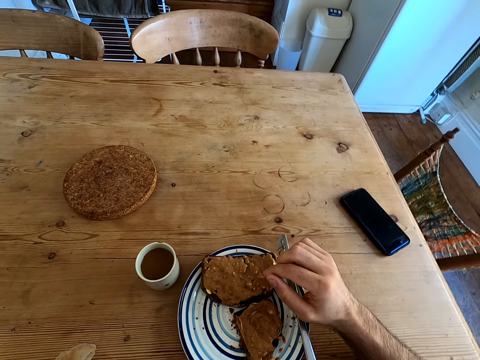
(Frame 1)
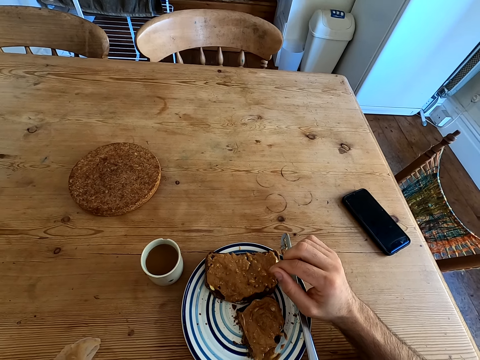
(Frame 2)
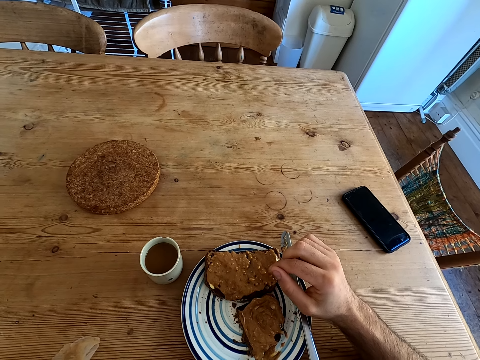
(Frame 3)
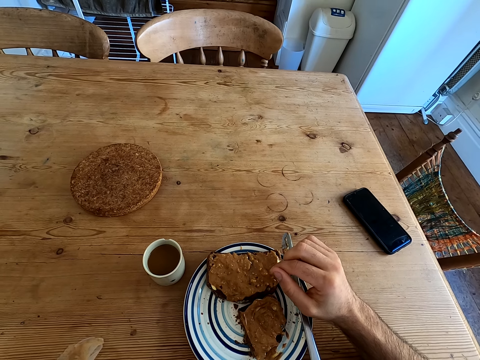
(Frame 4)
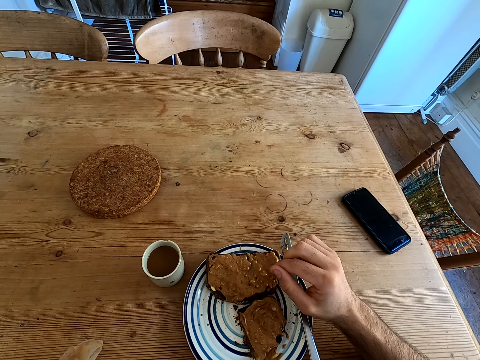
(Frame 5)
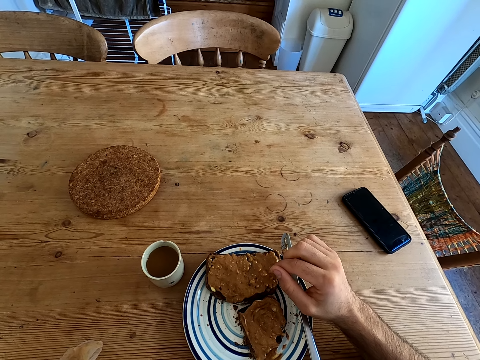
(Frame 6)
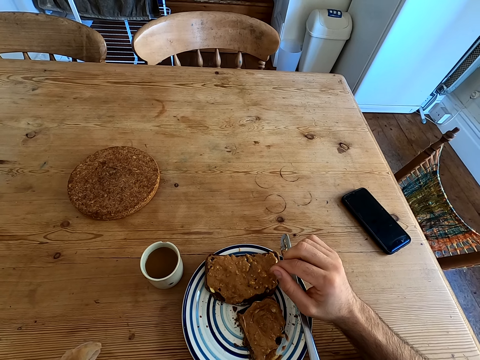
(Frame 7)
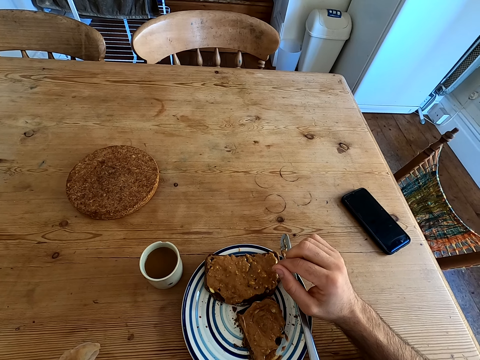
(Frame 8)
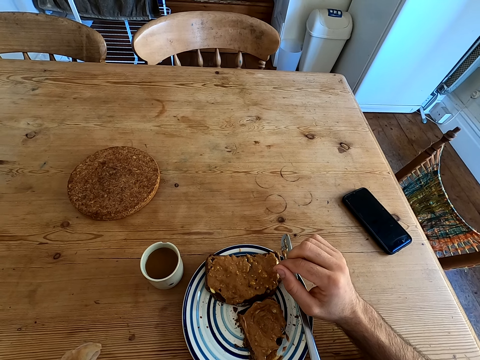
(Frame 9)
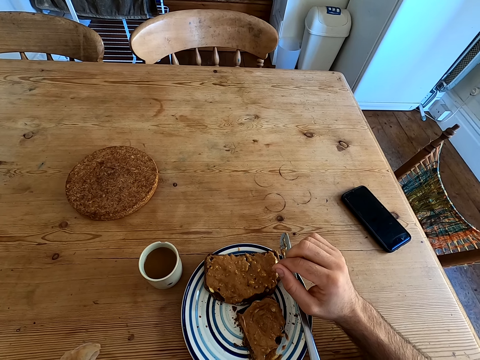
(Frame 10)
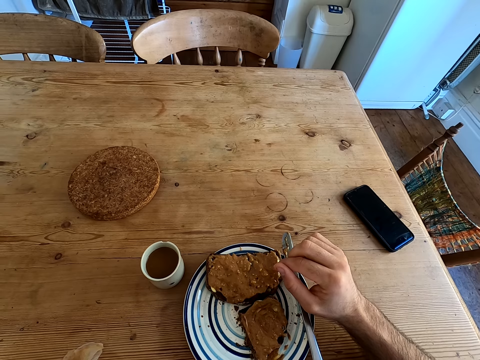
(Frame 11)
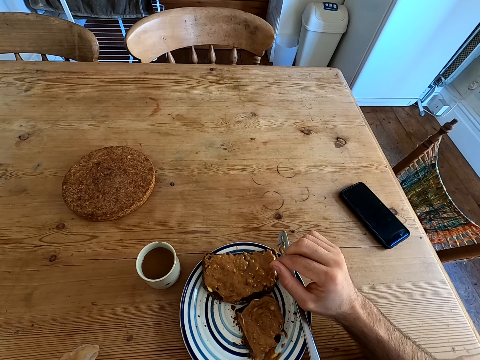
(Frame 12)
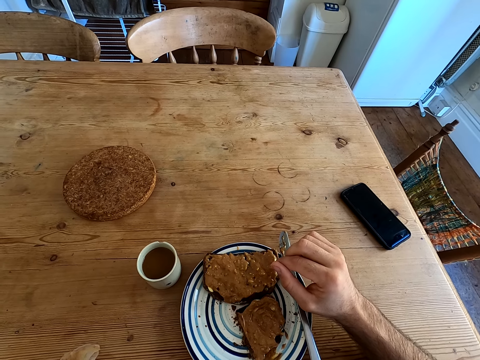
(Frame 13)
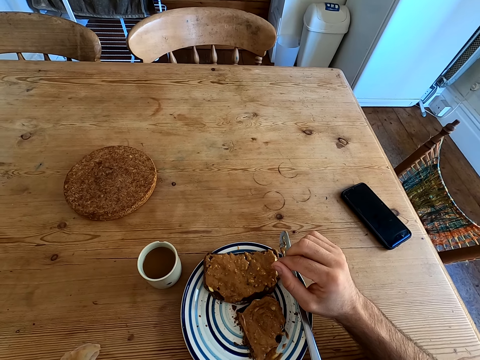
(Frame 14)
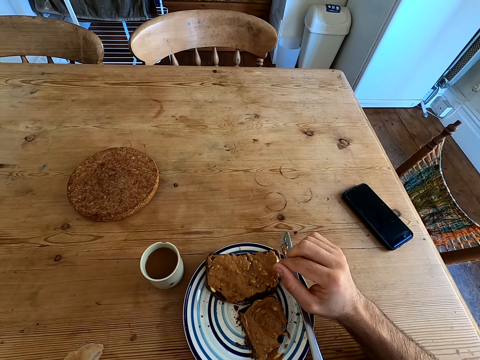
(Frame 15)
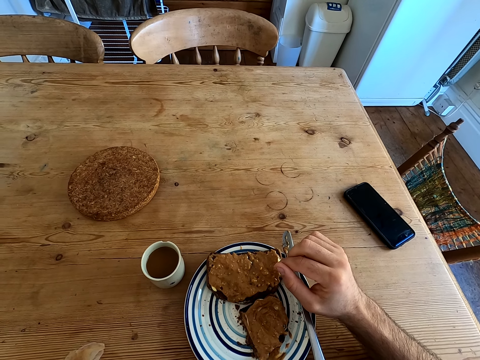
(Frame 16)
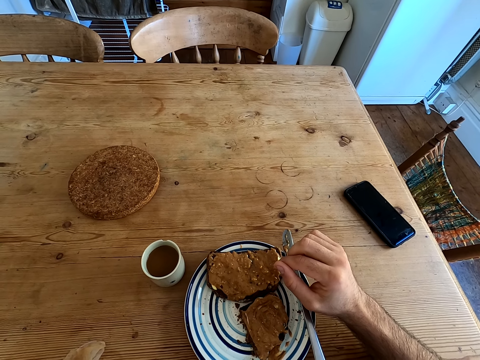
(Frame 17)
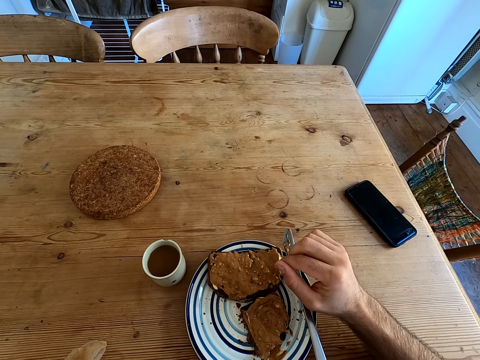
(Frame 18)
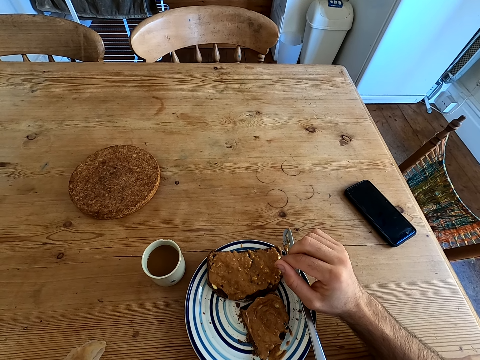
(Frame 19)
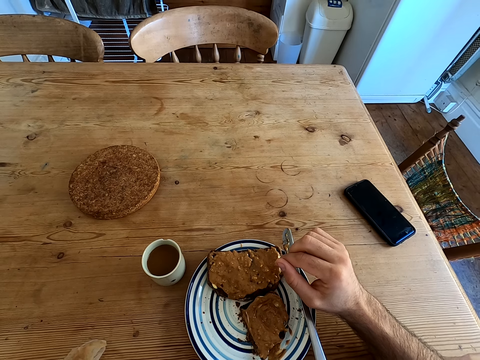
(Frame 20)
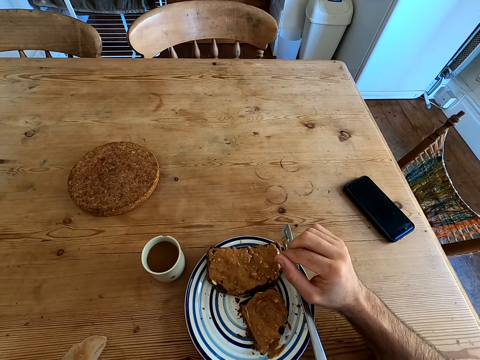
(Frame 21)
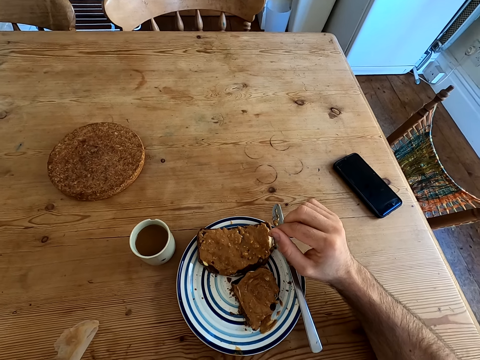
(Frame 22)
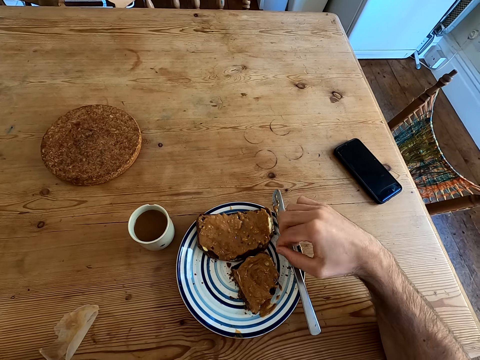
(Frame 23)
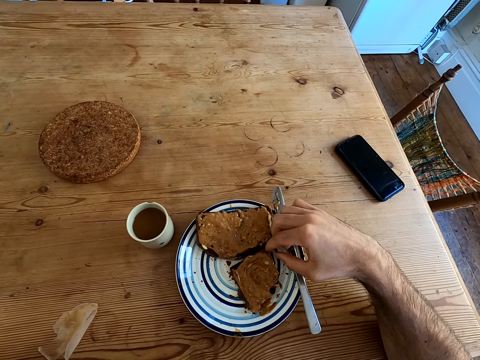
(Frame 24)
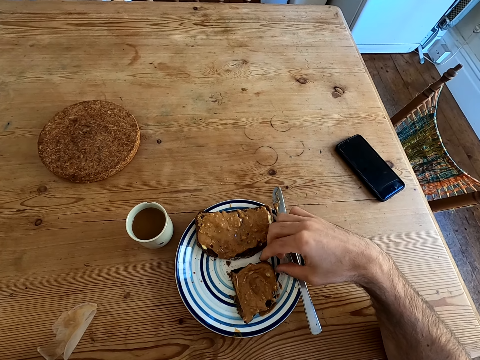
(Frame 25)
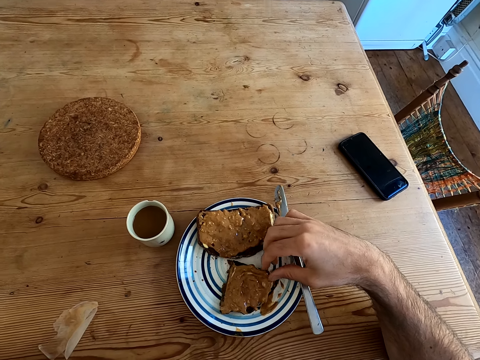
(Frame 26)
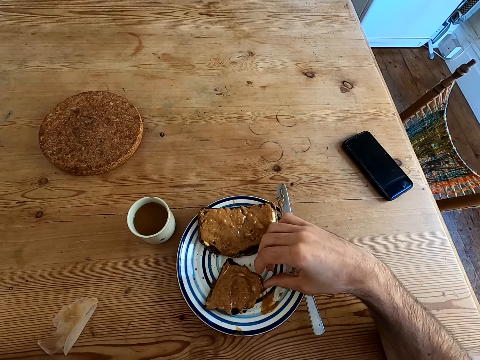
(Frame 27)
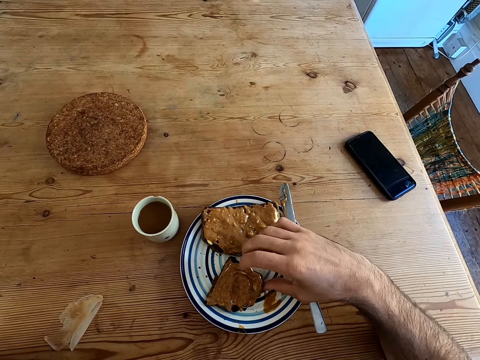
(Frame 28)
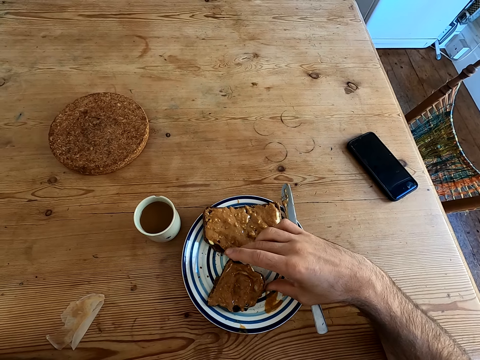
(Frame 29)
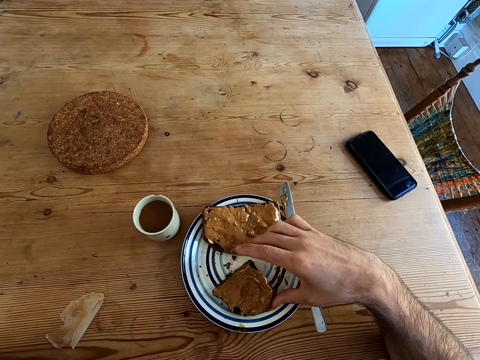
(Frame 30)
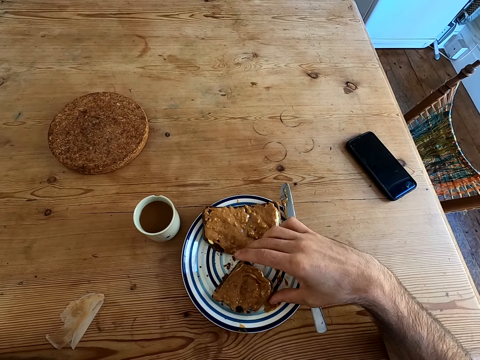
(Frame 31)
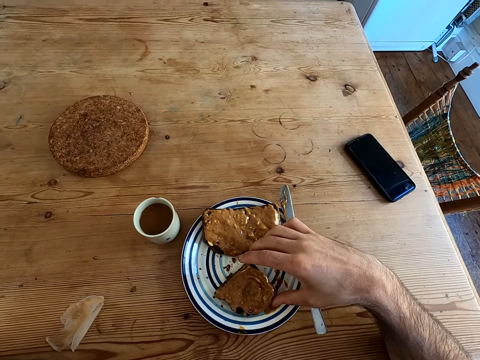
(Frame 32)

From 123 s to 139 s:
The camera wearer moves a piece of bread on the table.

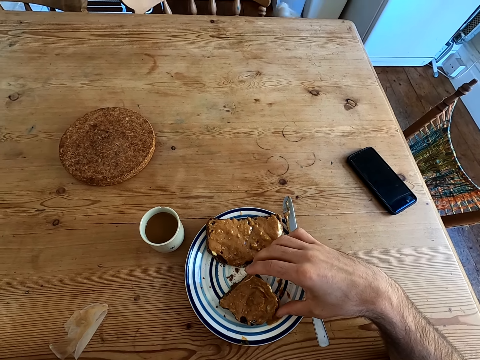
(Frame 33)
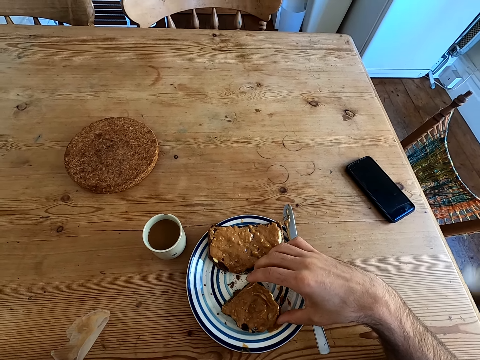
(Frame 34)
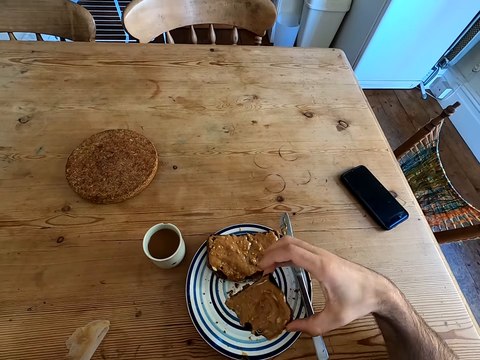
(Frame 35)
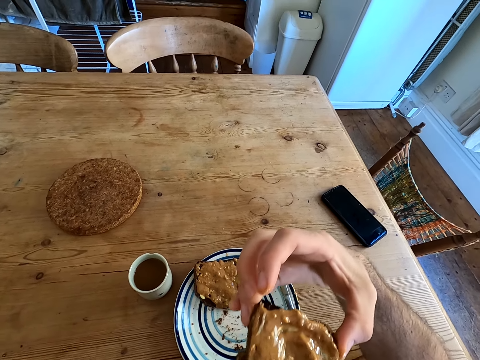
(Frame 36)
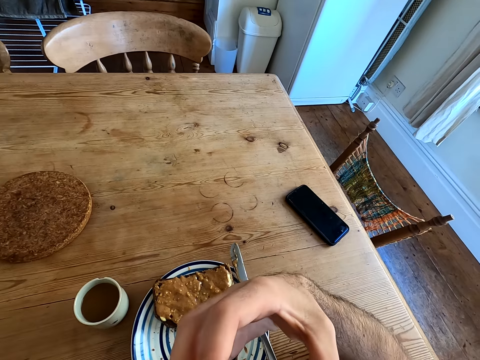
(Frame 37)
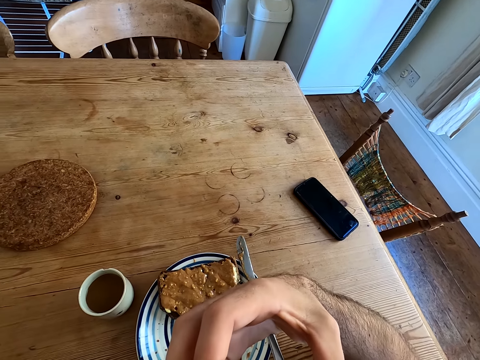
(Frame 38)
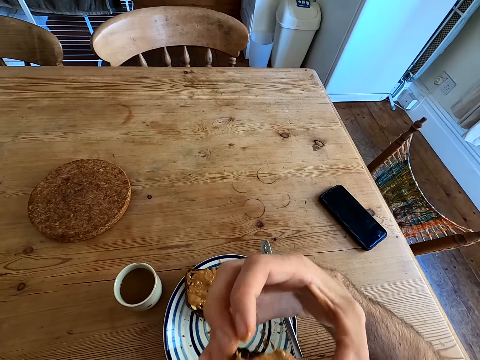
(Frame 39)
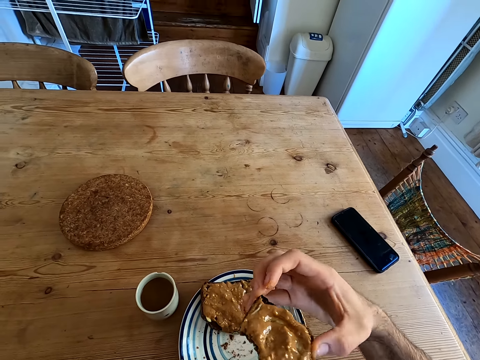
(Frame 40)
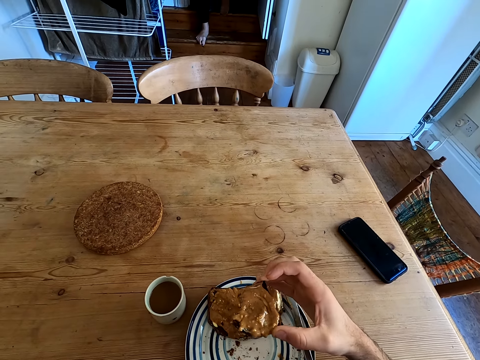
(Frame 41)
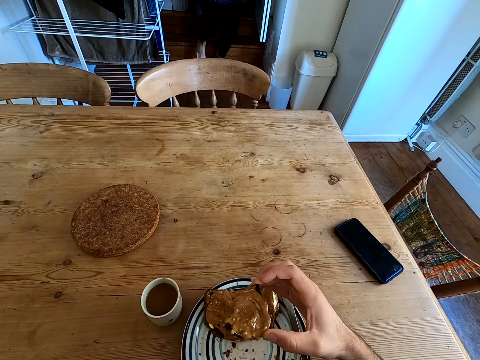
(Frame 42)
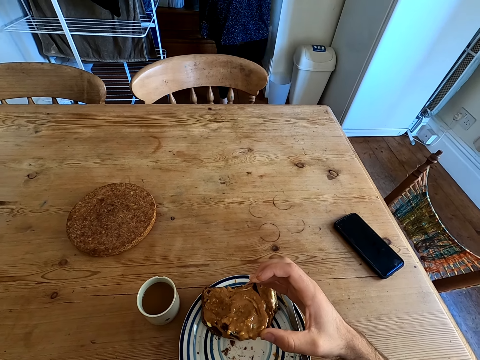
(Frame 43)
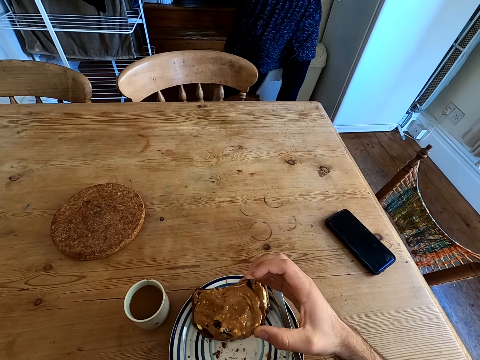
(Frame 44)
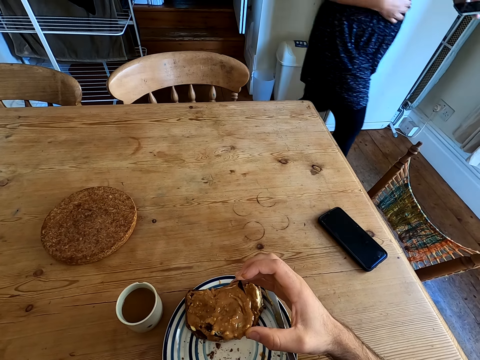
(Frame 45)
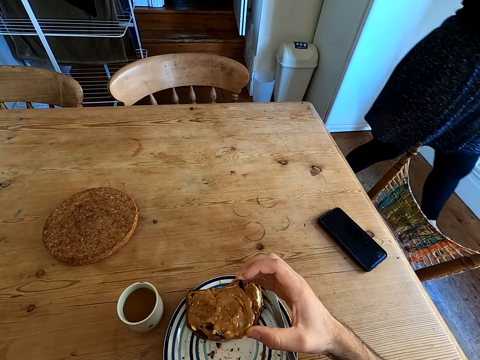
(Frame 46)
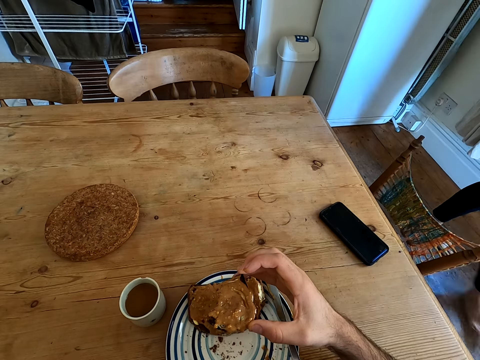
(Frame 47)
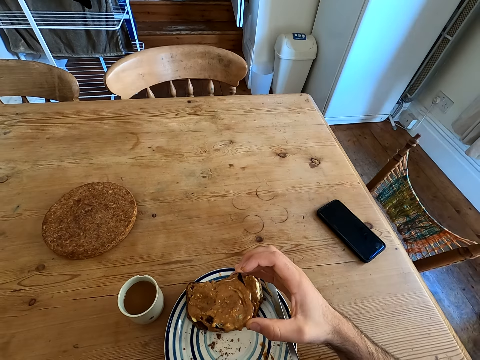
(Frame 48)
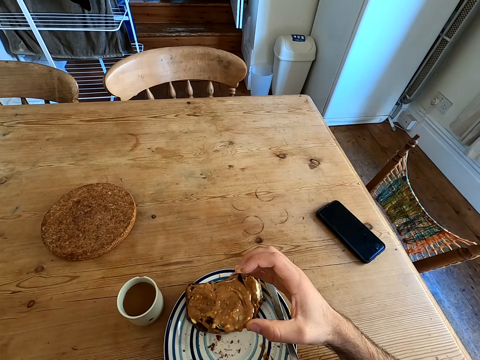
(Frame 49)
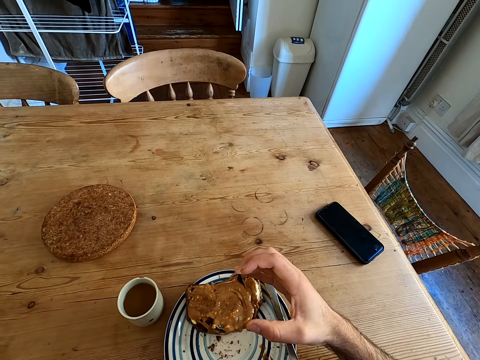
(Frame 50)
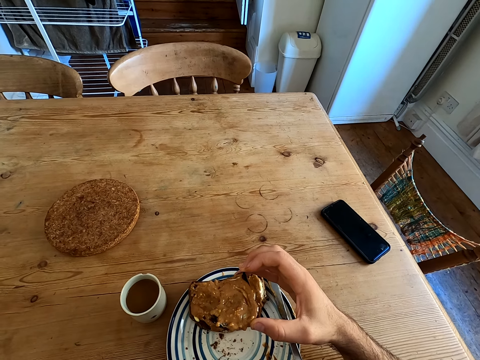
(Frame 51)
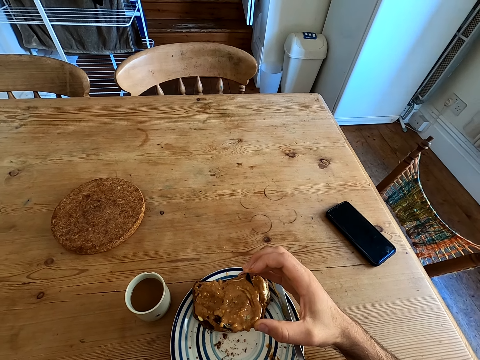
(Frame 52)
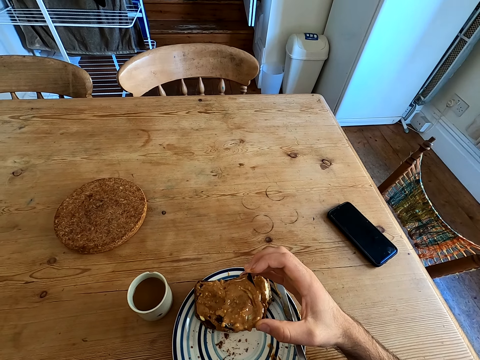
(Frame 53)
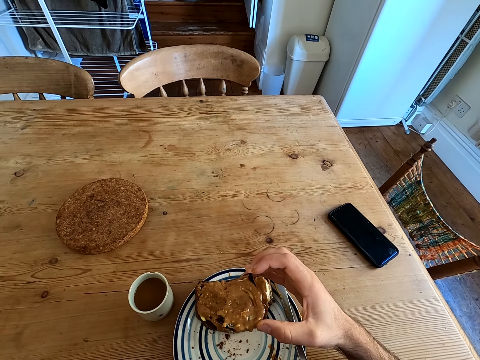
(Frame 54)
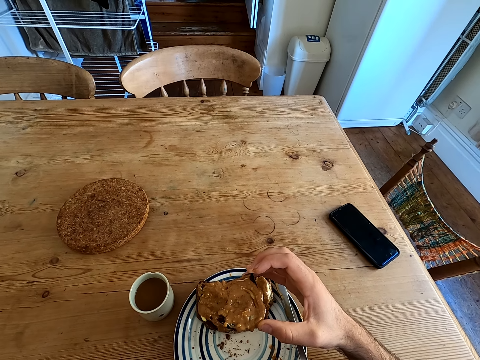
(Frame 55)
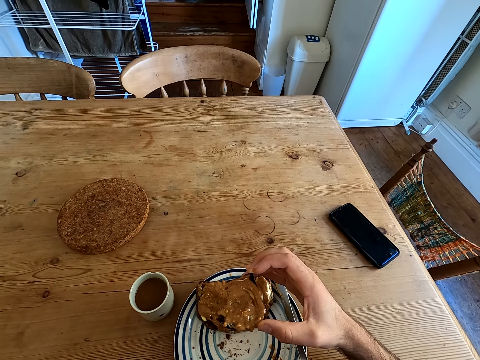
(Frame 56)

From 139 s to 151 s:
The camera wearer picks up a piece of bread. They bite the bread. A woman talks to the camera wearer. The woman moves around. The camera wearer responds to the woman.
